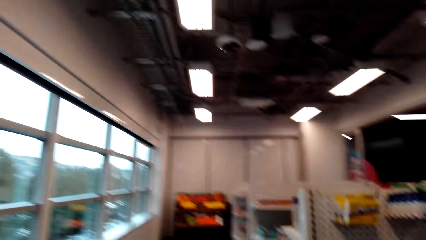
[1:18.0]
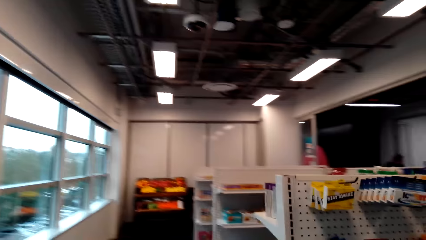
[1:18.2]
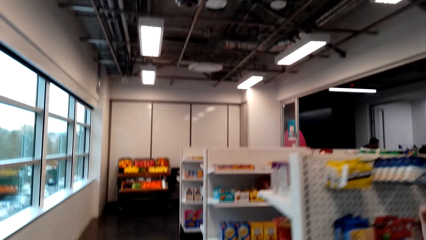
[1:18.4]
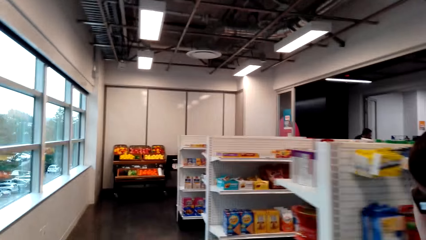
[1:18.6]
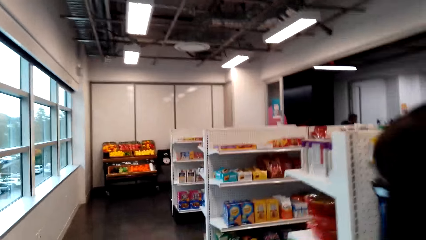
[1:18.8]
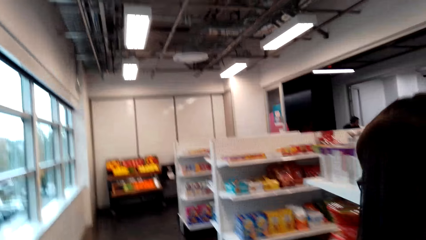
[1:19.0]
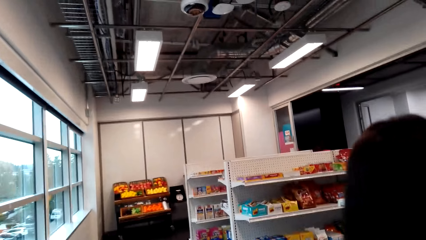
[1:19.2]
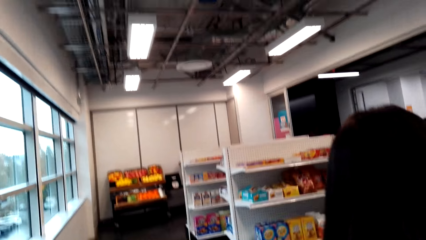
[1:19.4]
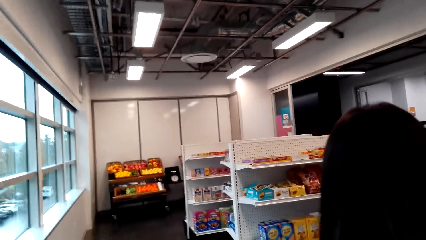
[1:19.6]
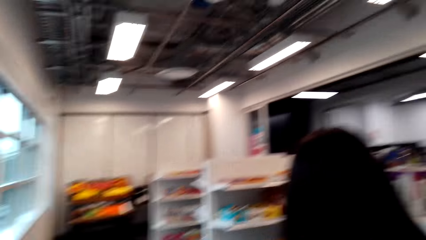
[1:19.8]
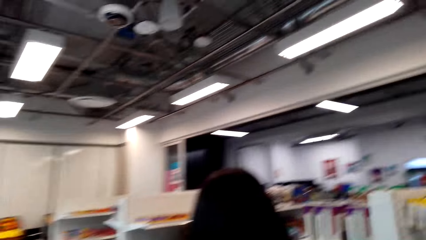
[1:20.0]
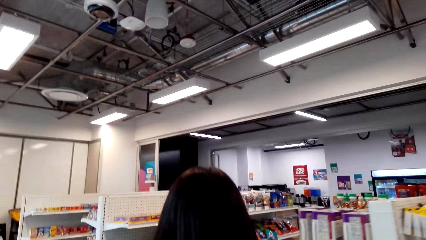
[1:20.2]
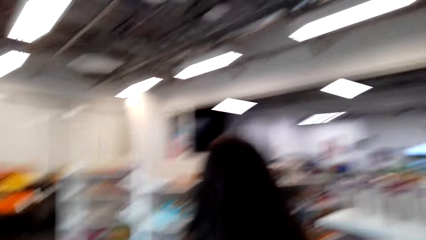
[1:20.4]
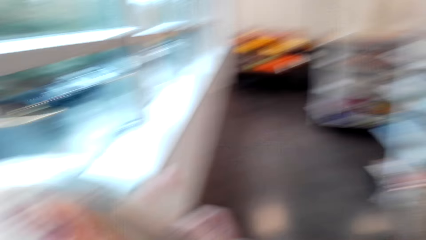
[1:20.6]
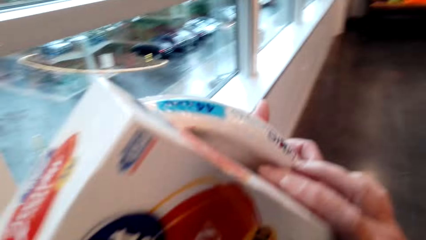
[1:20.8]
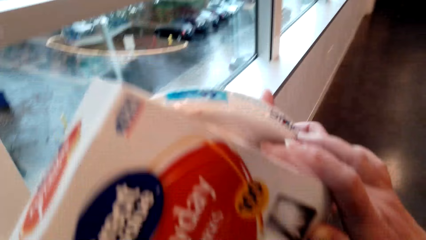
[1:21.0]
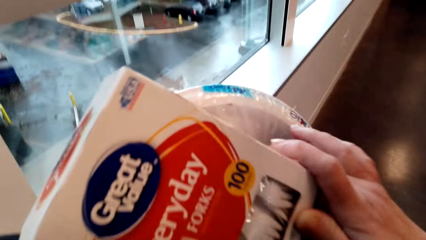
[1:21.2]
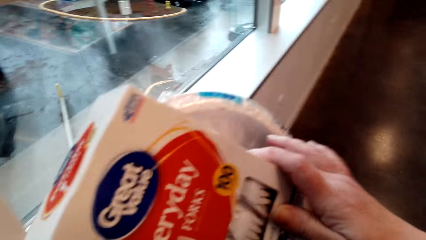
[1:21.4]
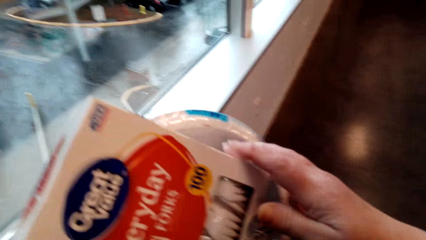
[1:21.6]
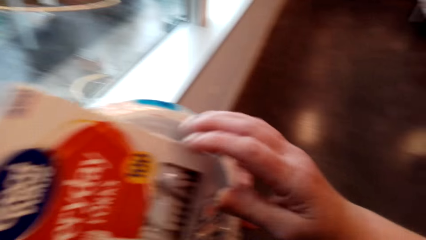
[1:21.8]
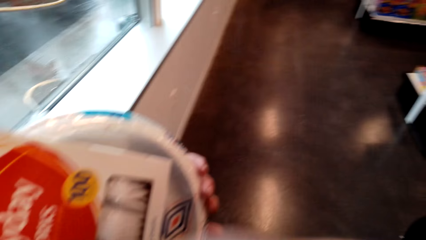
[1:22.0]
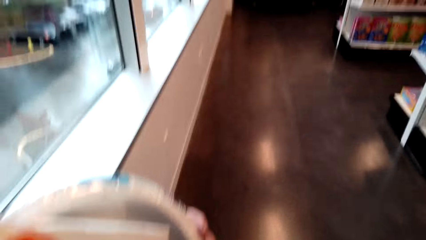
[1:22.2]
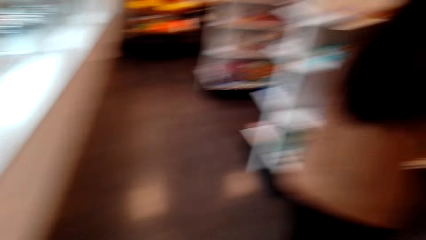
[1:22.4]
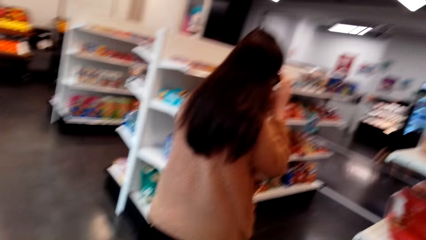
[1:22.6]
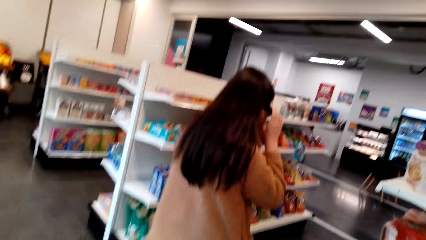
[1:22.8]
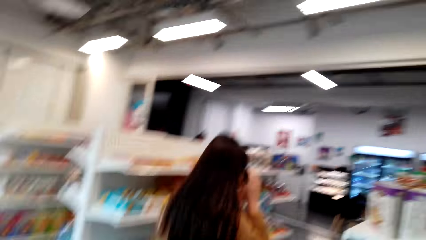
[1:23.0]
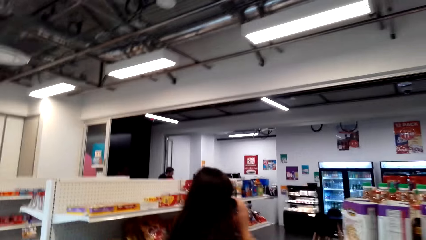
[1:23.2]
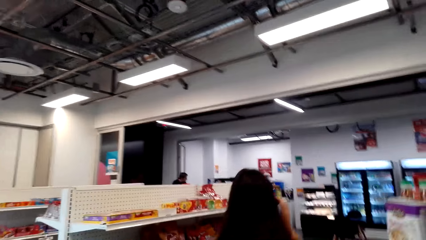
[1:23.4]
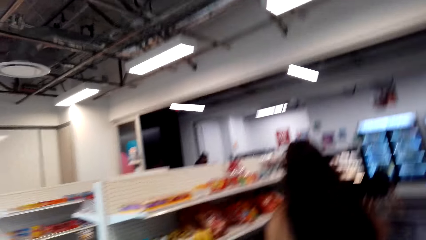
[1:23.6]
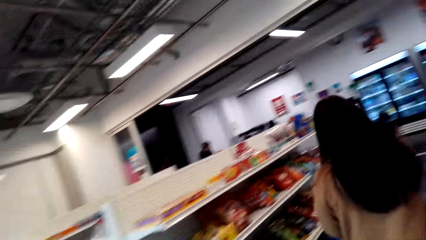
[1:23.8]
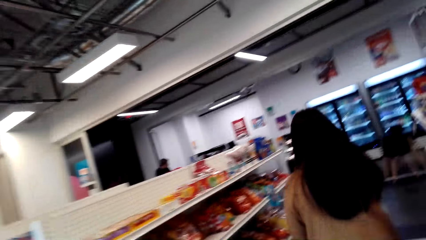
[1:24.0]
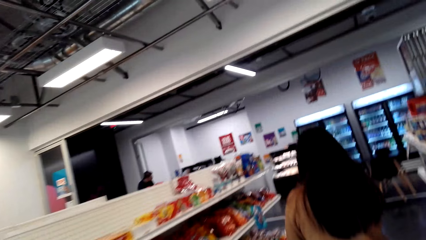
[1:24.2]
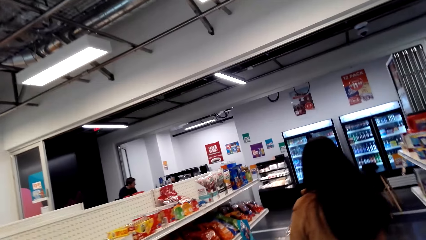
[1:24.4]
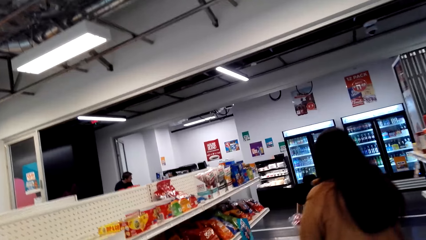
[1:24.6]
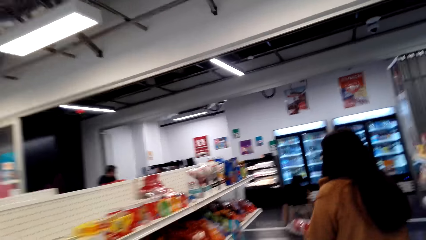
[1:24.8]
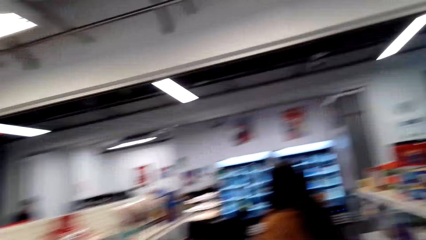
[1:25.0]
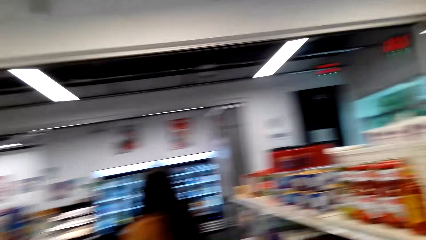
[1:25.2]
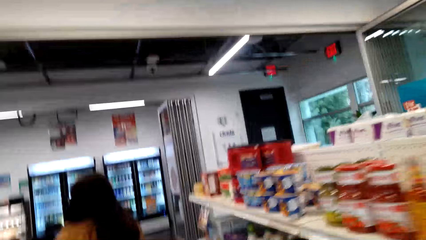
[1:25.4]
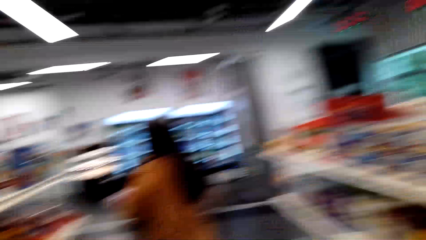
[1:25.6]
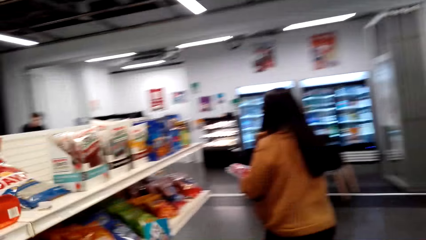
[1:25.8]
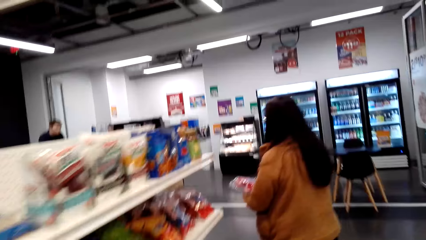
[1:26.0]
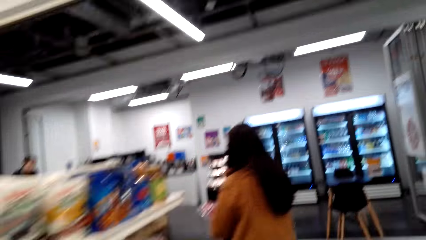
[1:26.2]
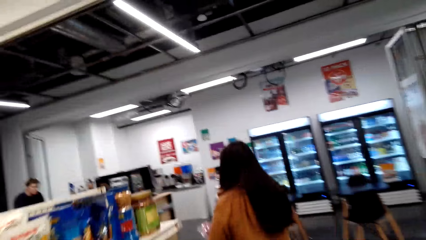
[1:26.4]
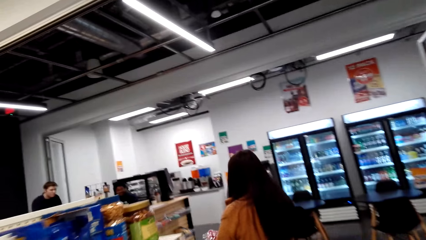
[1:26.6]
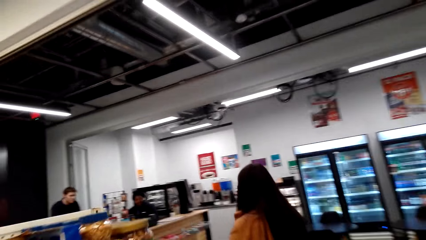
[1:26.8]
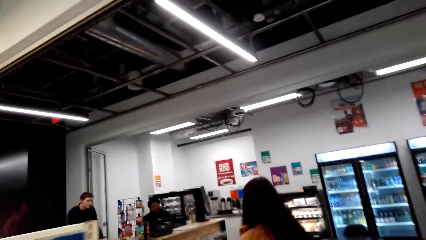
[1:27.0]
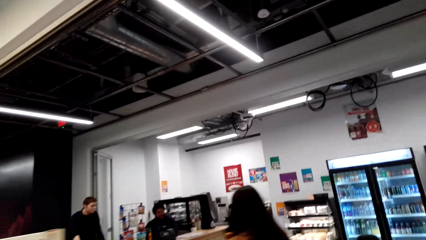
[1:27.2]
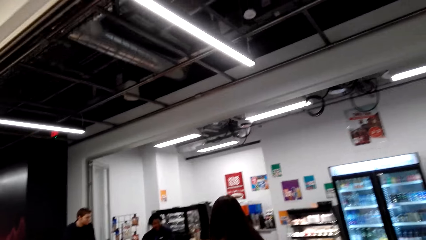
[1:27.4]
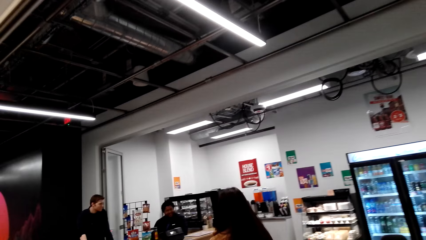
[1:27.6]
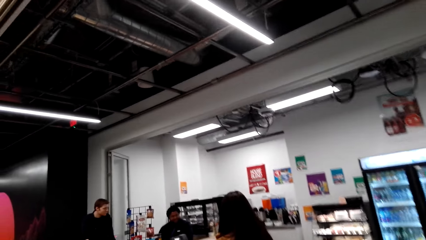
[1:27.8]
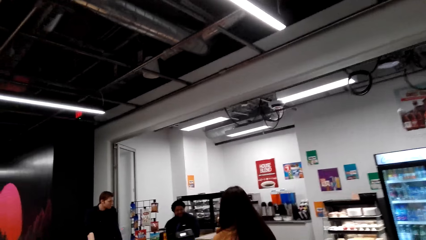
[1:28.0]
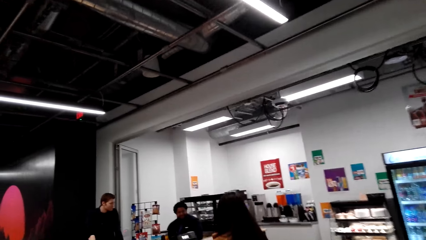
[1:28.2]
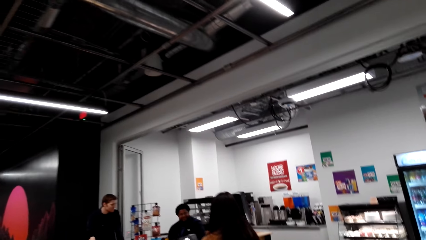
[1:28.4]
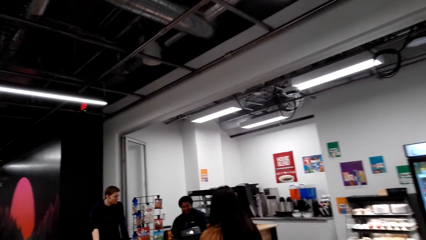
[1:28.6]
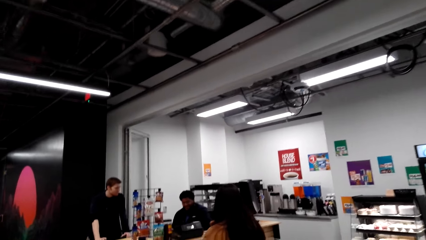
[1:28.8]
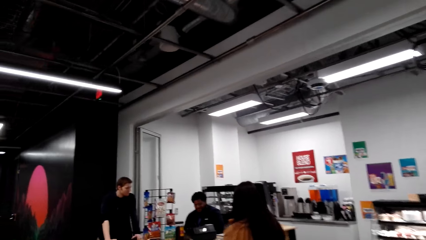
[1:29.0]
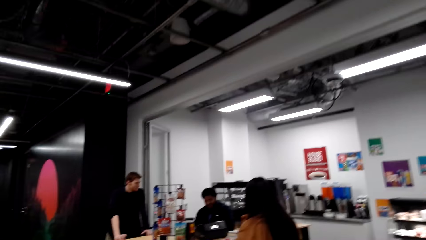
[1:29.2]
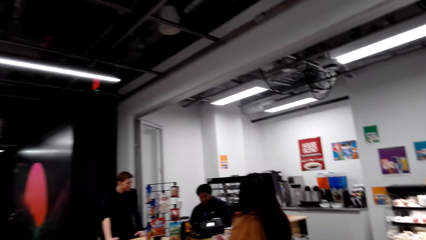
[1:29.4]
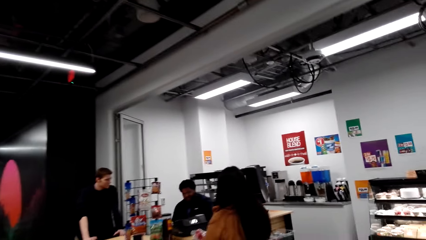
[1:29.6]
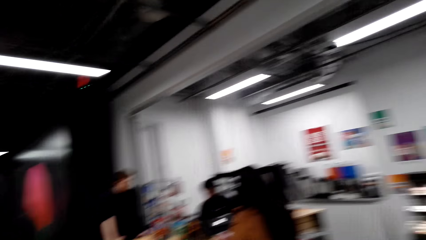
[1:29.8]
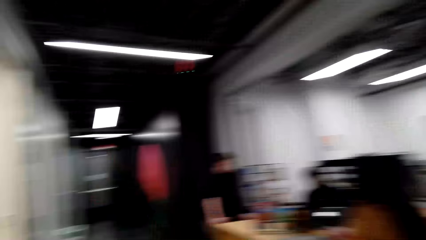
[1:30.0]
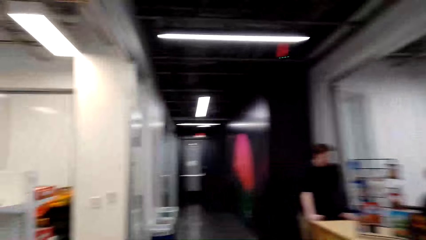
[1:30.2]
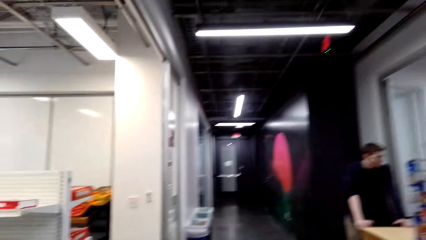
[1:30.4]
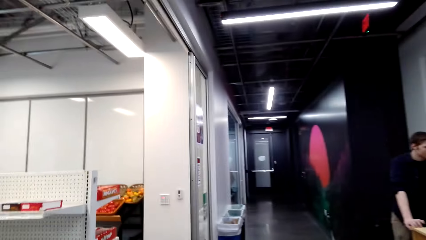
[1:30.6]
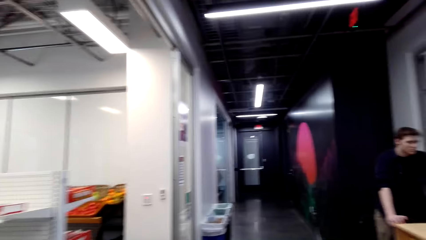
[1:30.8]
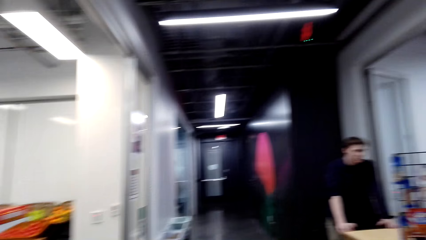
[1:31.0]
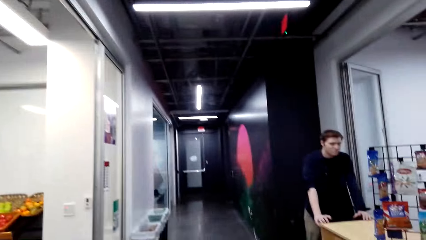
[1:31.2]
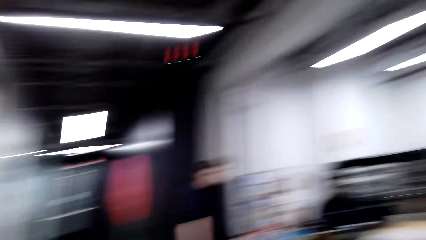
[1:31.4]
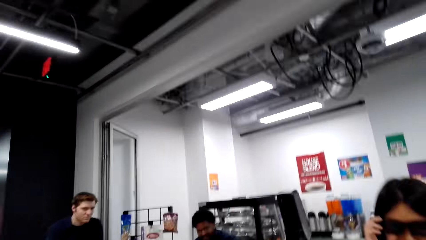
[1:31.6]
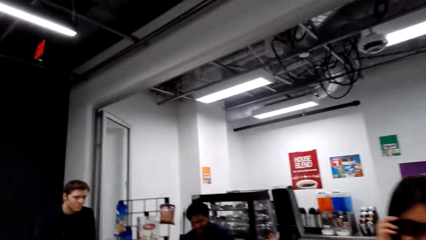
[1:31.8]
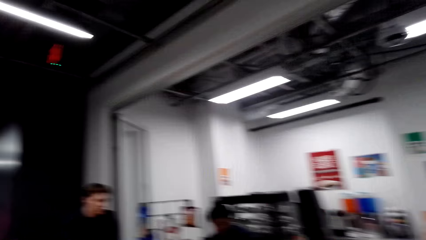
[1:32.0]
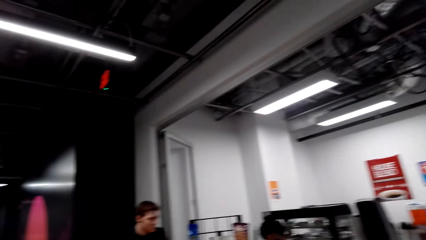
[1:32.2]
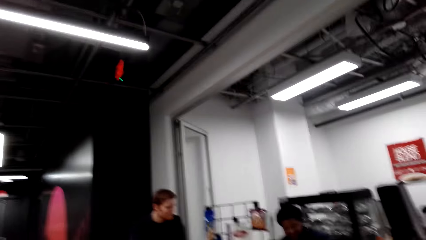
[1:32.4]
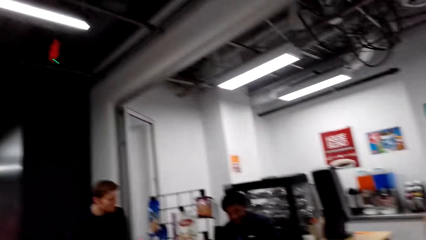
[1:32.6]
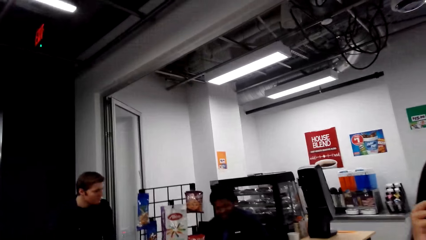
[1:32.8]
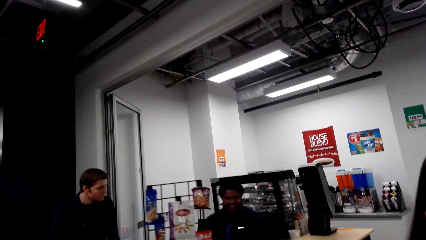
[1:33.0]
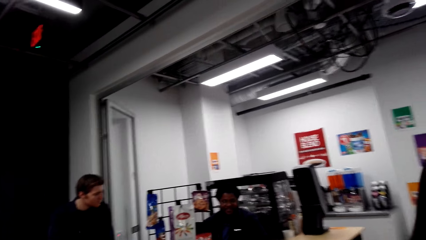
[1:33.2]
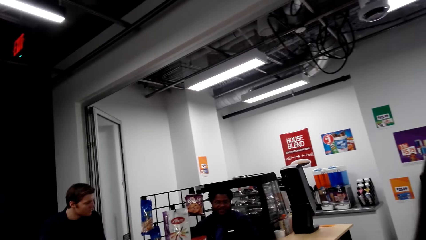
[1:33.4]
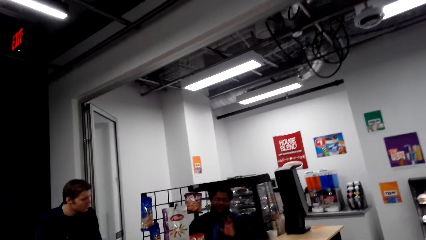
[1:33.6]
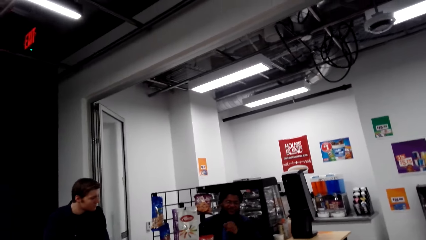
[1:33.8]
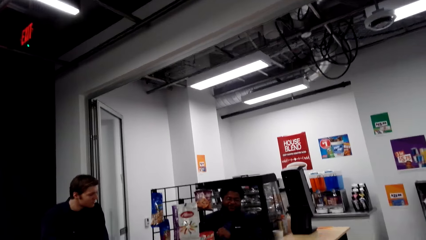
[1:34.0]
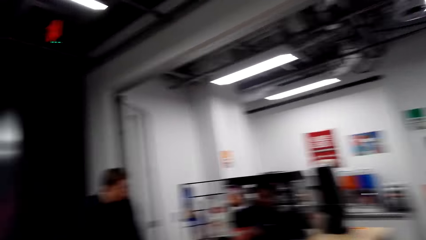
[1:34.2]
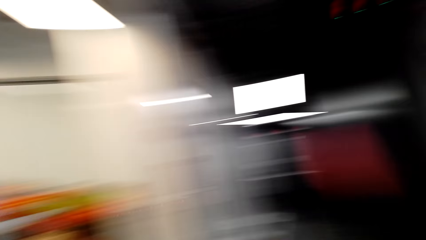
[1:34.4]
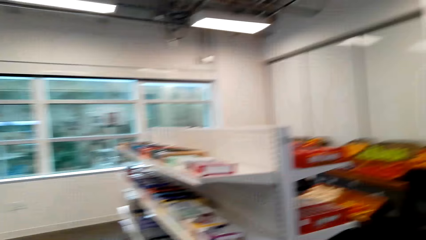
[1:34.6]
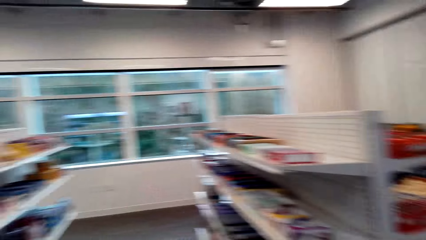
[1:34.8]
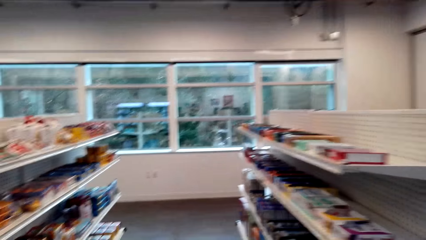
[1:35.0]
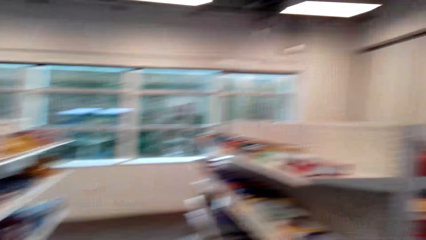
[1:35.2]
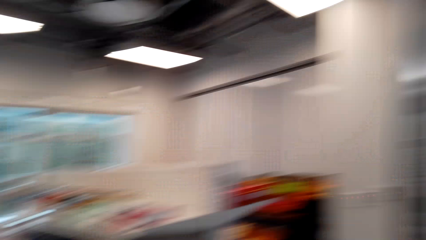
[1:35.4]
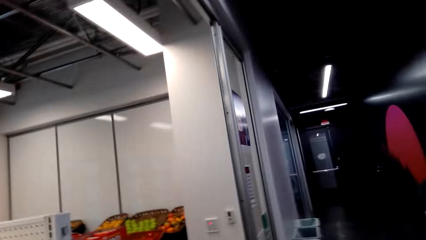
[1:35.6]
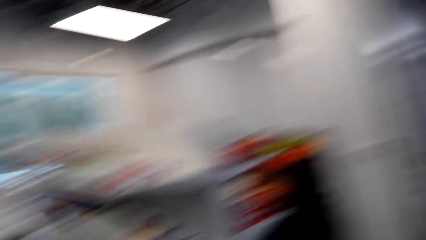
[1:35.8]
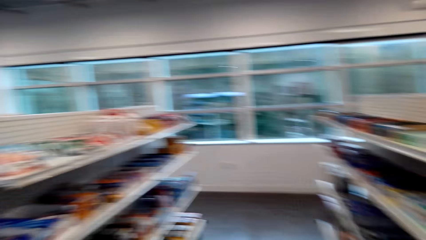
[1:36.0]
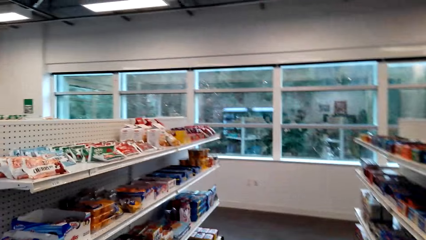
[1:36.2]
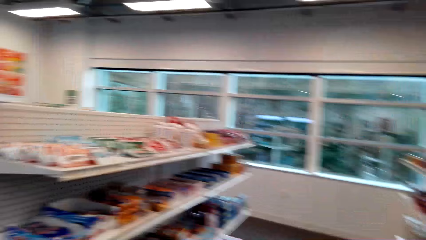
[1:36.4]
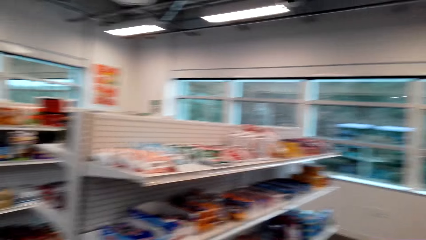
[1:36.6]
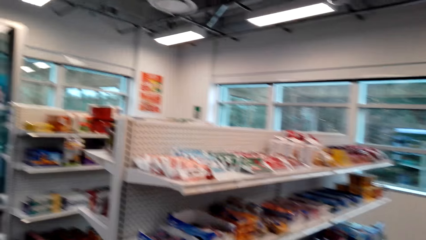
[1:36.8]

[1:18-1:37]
A lady walks around. The camera wearer walks around. They hold something. They pick up a box. The lady walks around. The camera wearer looks around. They walk around. The lady walks around. The camera wearer walks around and talks with the lady. The lady walks around. The lady talks with a cashier. The camera wearer looks around and talks with the lady. They laugh and look around.
